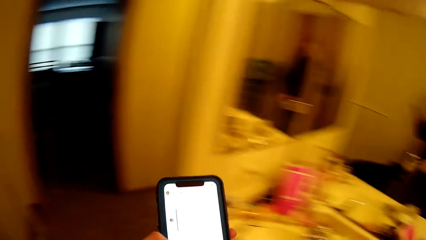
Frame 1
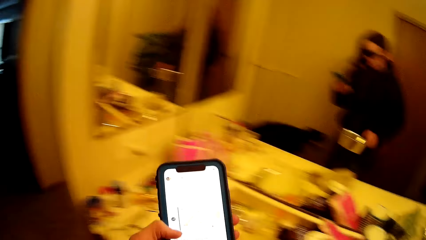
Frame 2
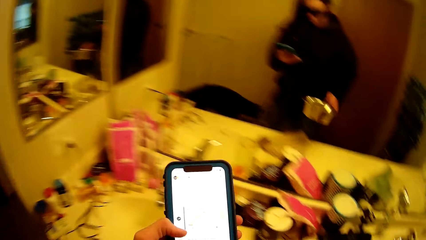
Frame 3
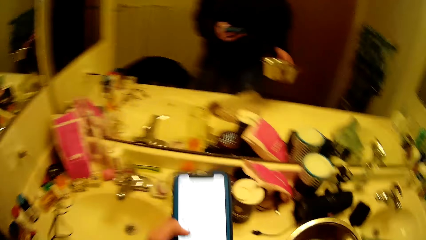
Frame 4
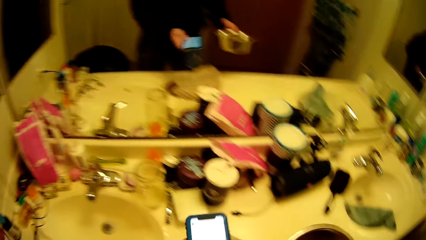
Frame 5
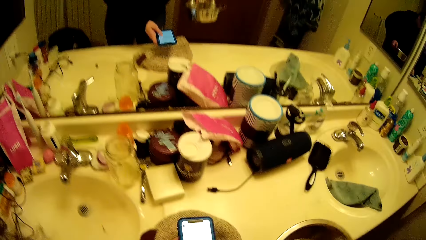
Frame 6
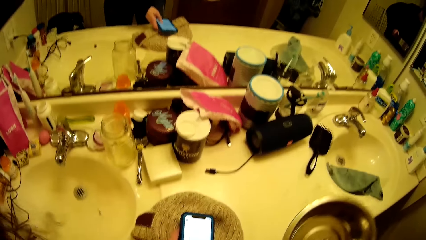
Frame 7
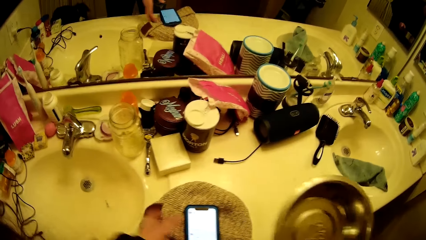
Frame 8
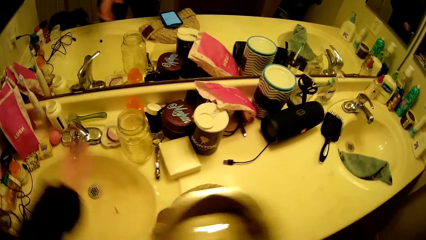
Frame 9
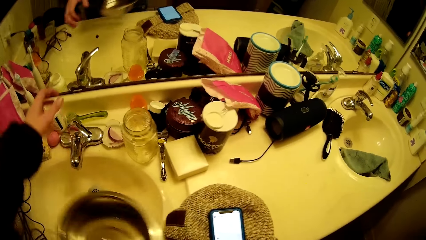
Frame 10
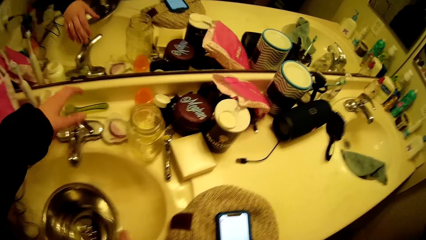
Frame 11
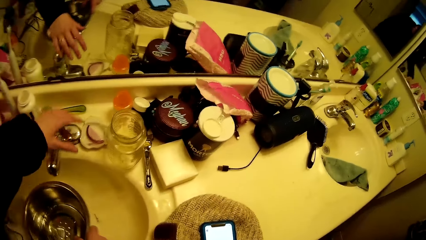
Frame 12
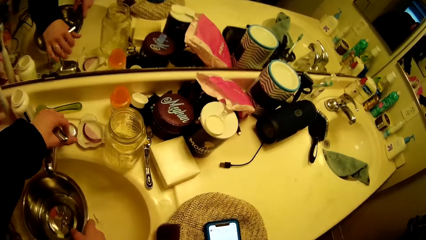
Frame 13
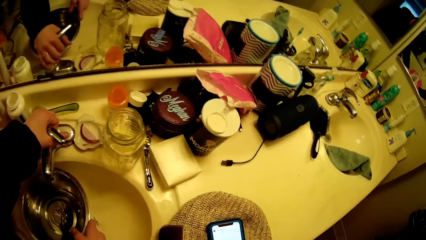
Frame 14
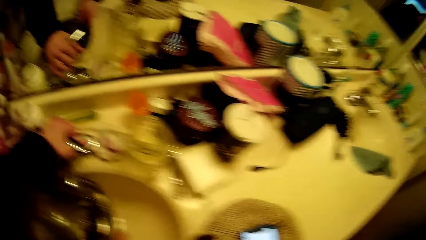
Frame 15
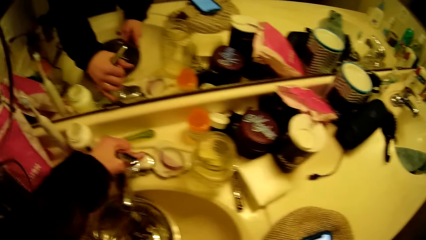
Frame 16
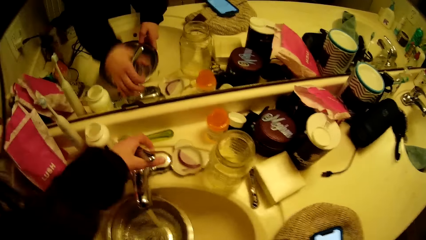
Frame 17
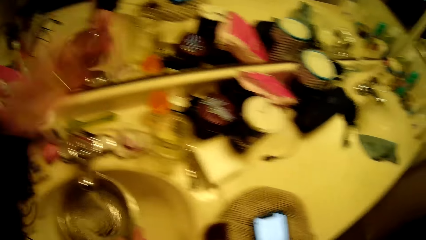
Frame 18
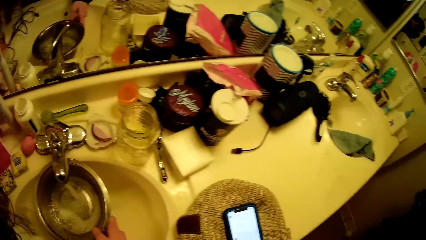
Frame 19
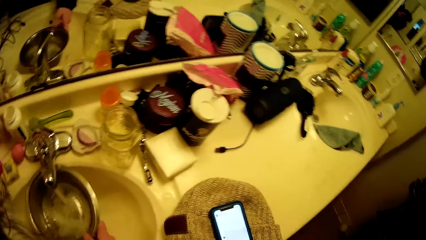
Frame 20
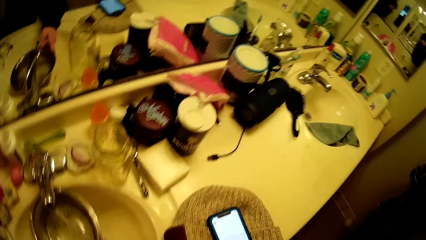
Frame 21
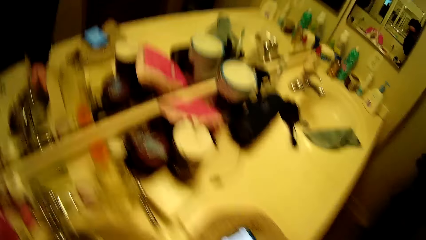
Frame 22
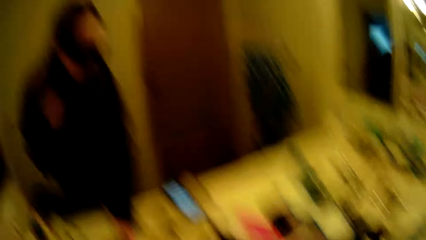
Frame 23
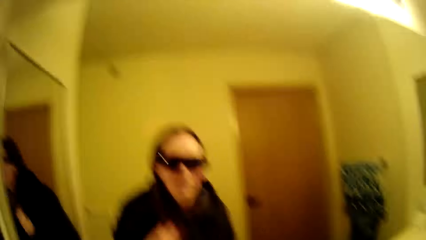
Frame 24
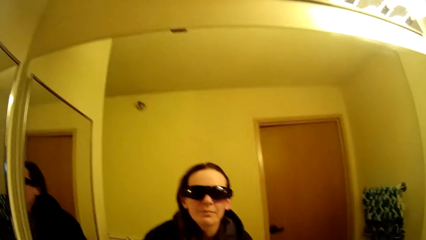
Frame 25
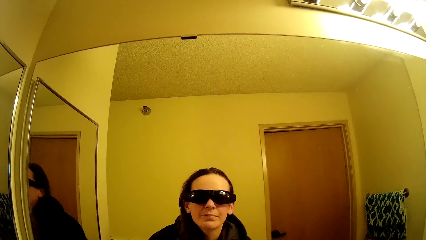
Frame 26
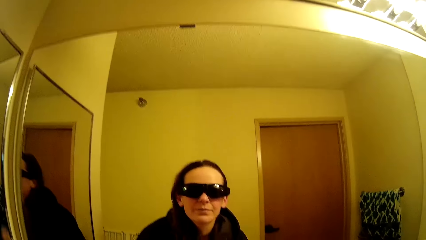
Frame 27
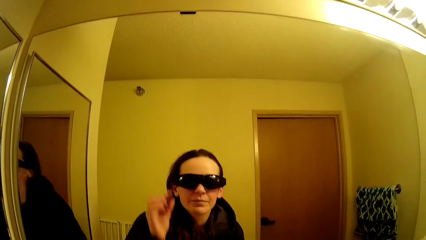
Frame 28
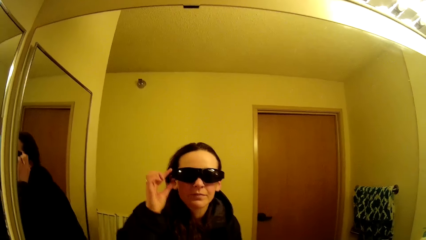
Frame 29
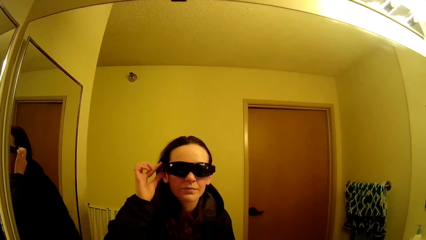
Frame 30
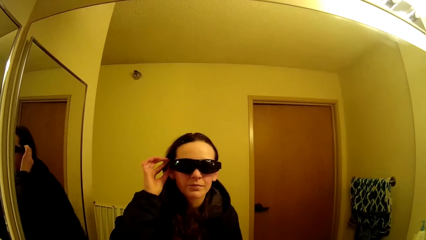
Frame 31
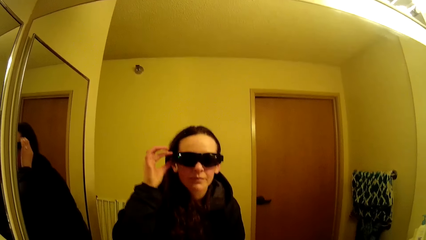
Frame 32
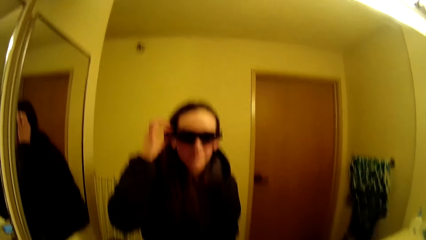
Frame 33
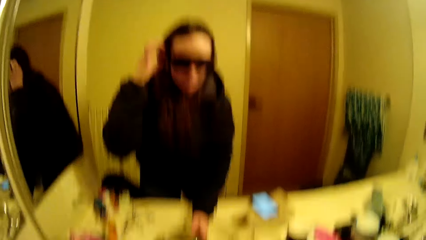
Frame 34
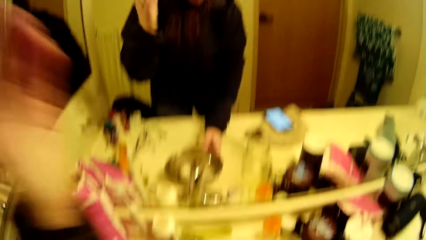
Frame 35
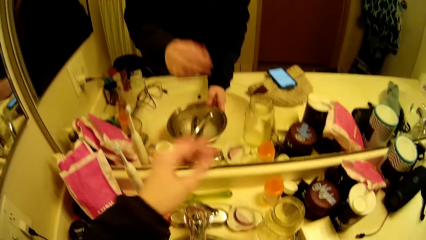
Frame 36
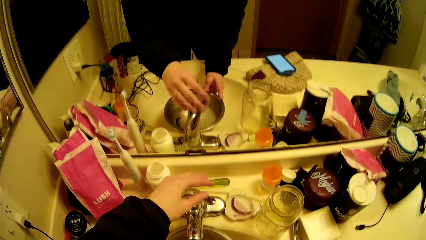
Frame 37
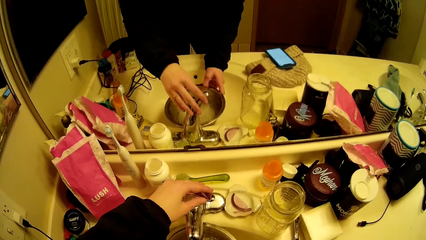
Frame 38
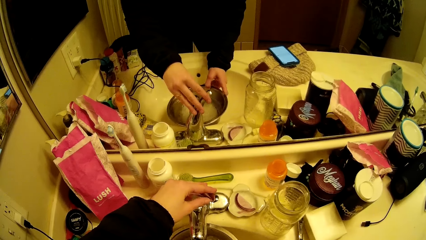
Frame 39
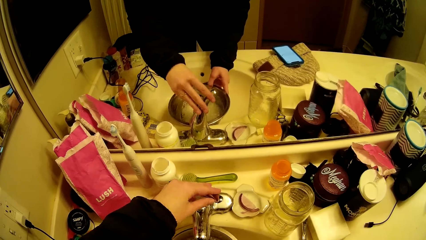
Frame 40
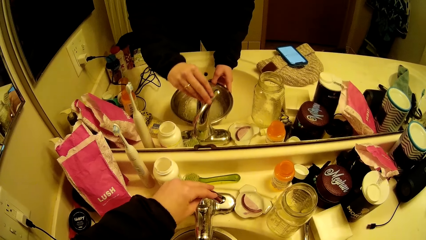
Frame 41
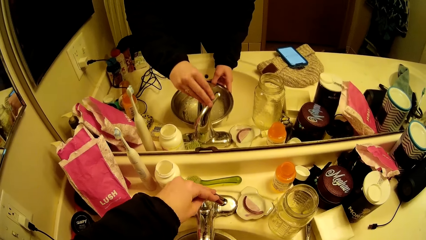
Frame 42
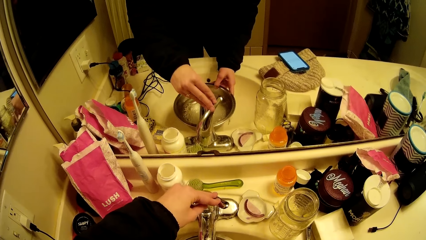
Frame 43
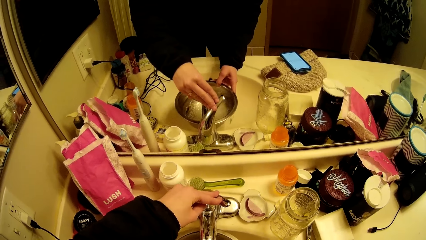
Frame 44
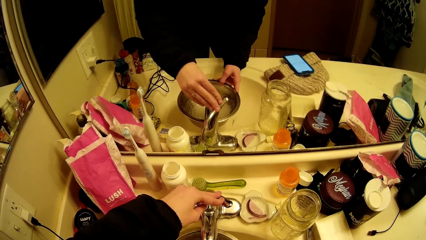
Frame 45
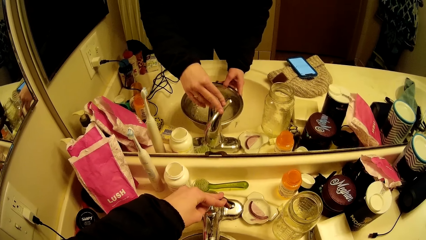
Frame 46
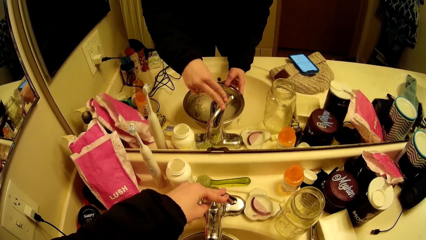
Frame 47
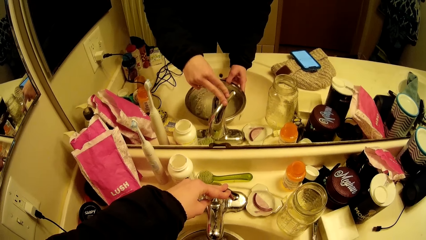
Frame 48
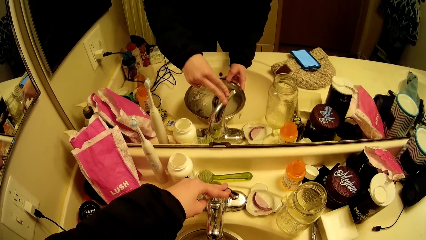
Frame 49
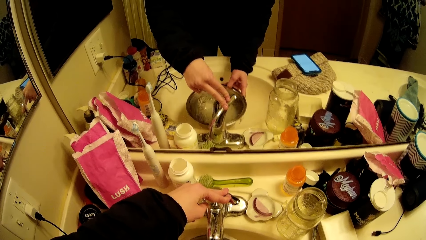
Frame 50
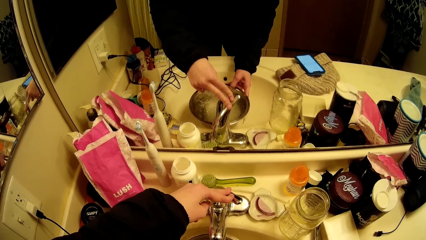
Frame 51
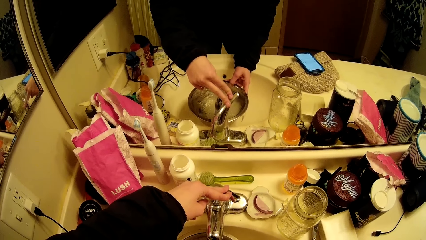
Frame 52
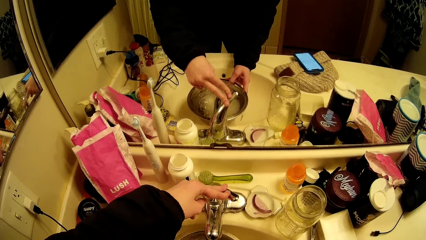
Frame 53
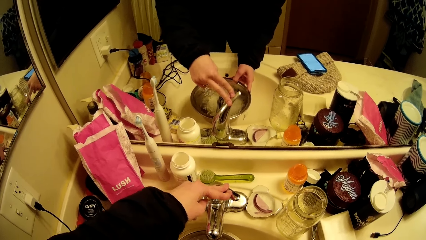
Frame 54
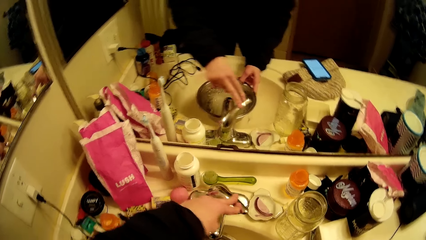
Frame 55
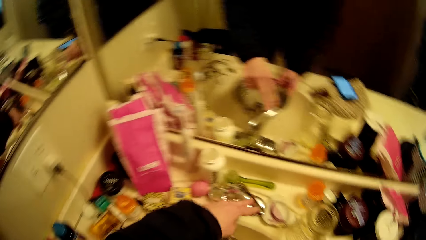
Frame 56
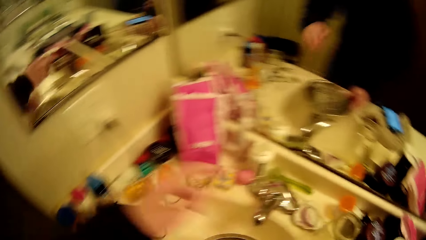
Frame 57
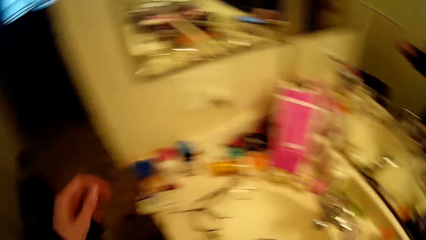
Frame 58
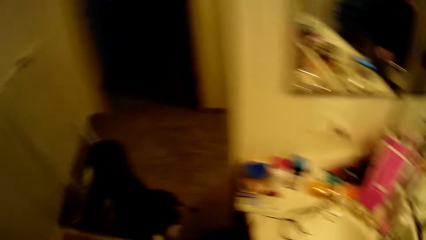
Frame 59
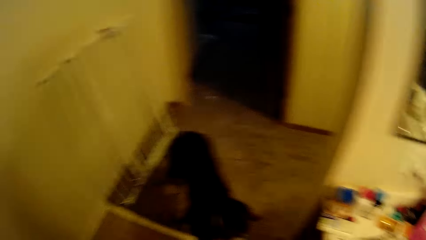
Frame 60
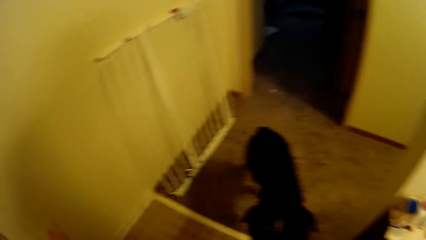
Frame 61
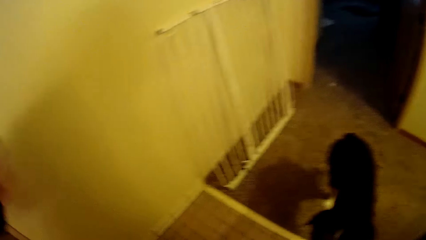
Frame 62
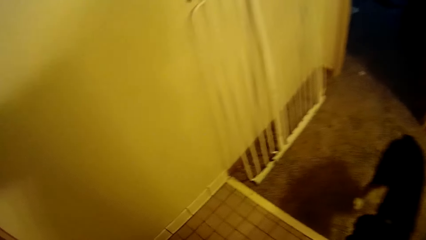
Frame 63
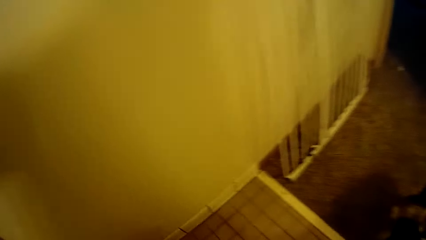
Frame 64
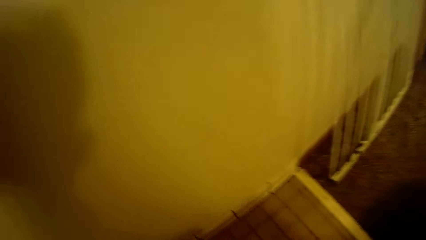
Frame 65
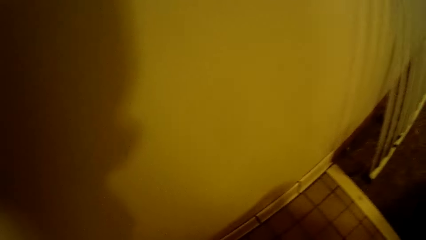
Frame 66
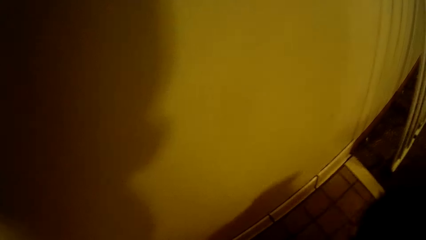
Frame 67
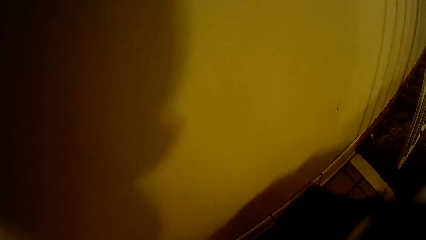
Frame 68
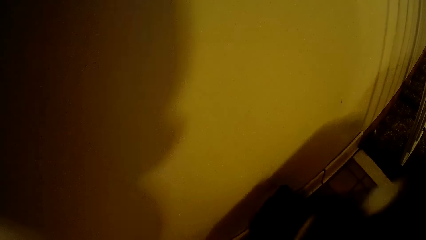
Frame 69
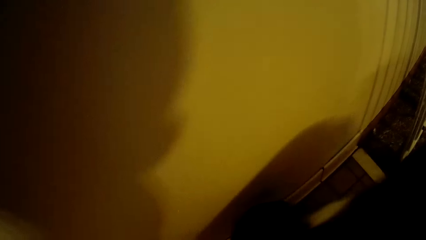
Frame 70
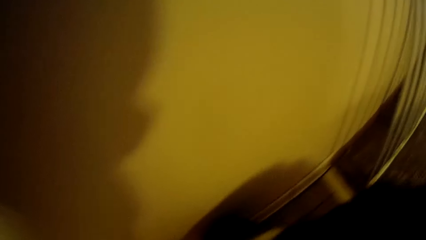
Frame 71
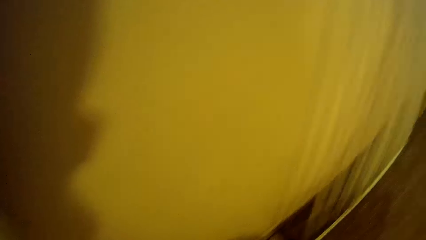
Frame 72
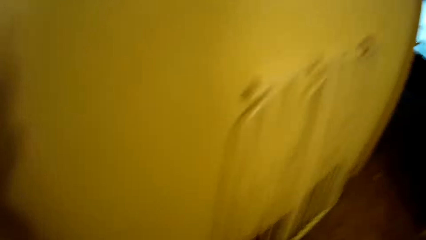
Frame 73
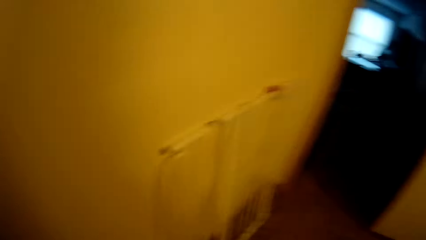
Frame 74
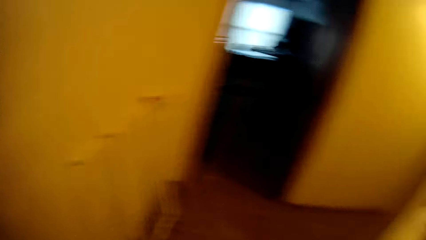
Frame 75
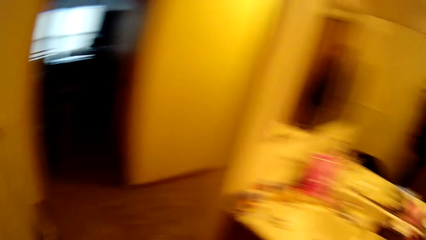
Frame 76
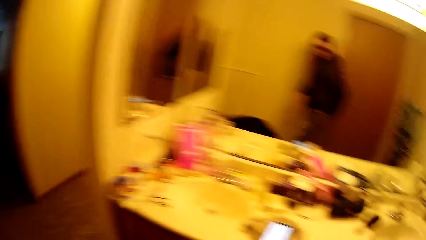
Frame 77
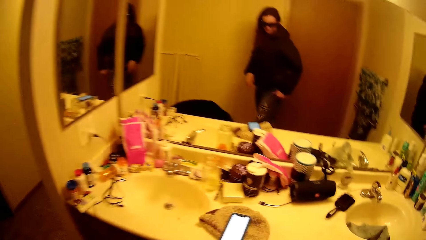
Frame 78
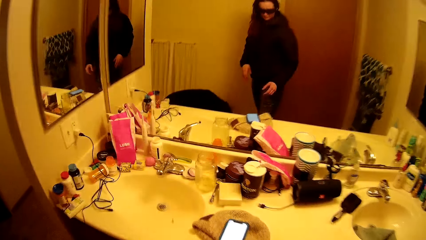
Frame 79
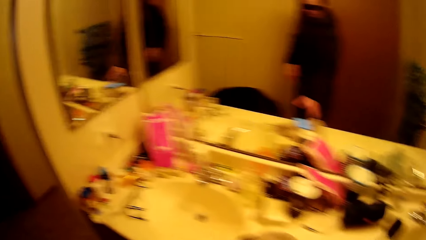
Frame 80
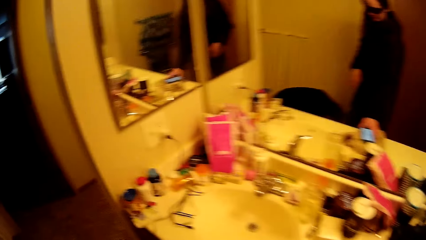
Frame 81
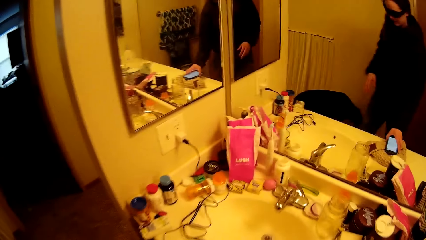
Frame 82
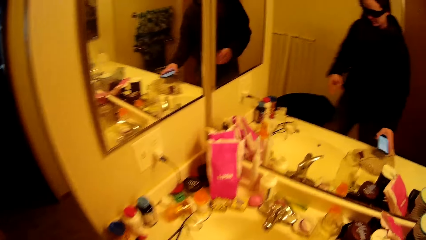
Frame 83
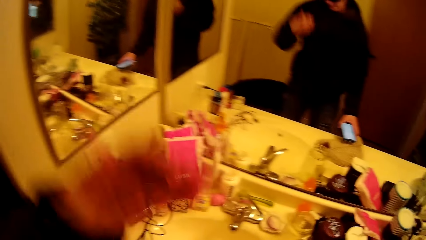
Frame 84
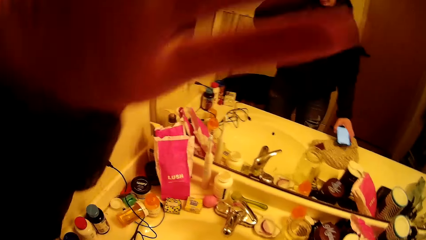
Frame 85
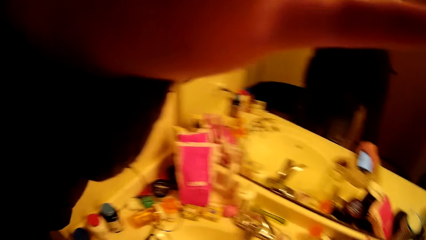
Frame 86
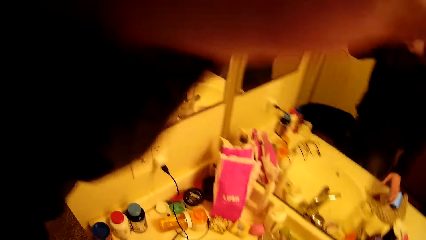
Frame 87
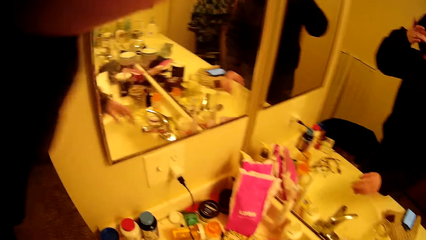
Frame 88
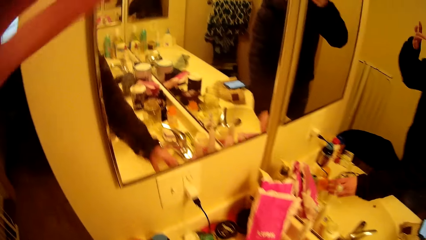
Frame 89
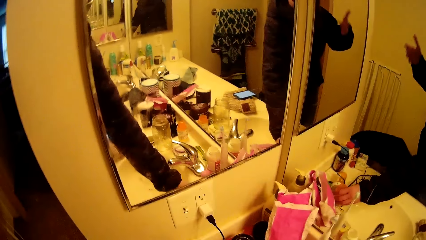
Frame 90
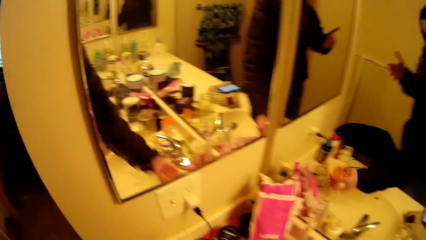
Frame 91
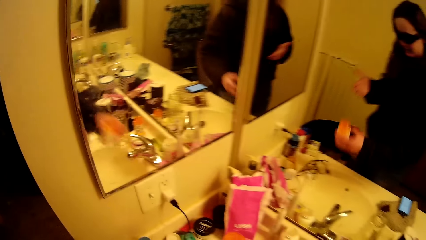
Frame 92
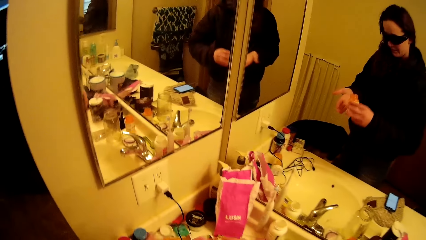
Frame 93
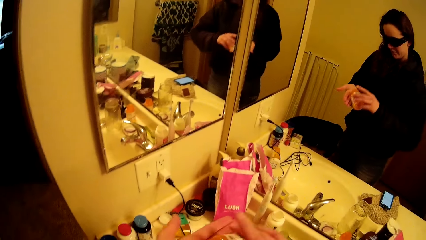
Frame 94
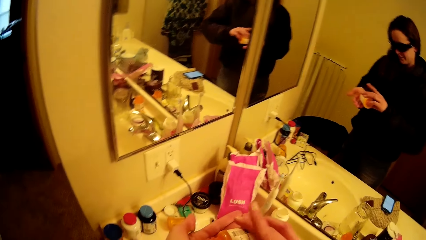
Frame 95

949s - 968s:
The camera wearer places the phone on the bathroom sink. She fetches water in the container. She opens a tap. She looks at the mirror. She touches her goggles with her left hand. She fetches water in the container. She holds the tap with her left hand. She closes the tap with her left hand. She walks around the house. She holds the phone. She picks the phone from the bathroom sink. She lifts her left hand. She picks a container bottle from the sink counter.
